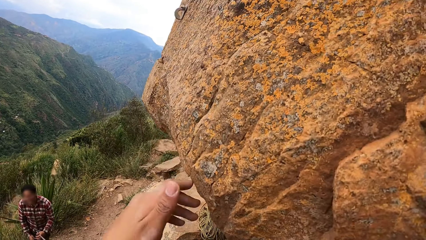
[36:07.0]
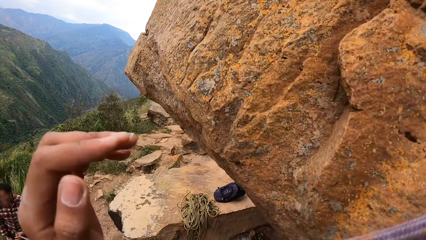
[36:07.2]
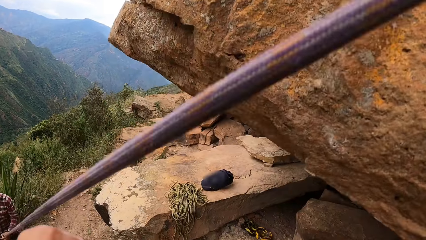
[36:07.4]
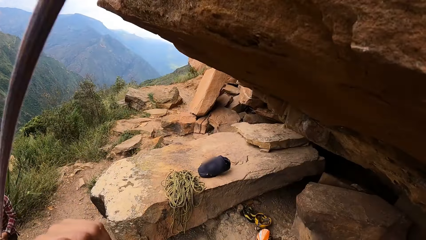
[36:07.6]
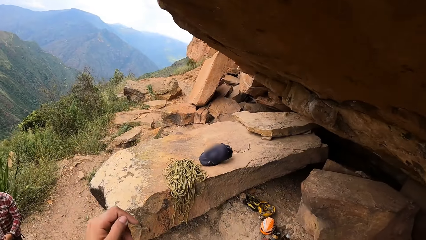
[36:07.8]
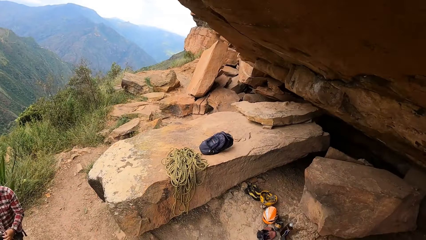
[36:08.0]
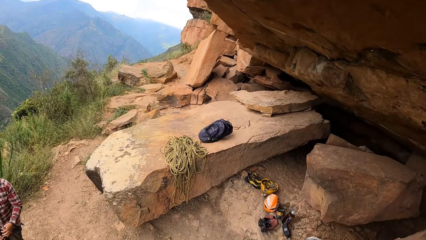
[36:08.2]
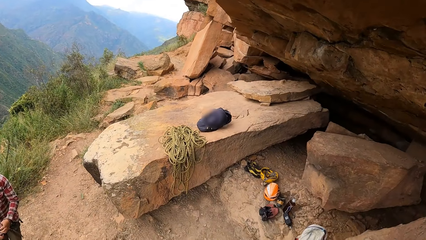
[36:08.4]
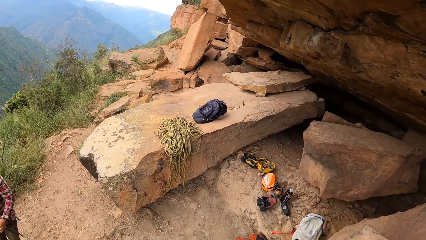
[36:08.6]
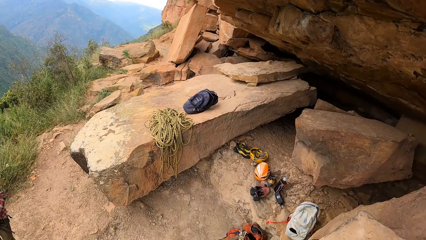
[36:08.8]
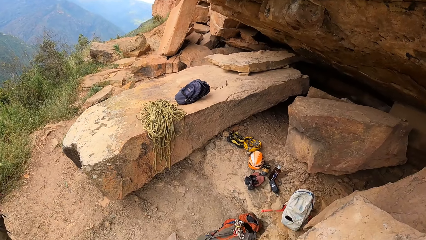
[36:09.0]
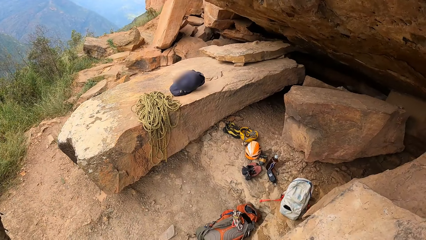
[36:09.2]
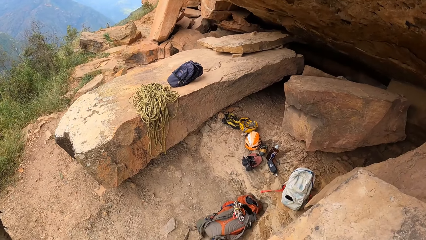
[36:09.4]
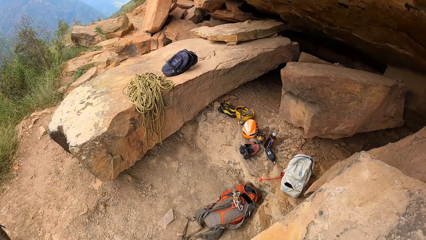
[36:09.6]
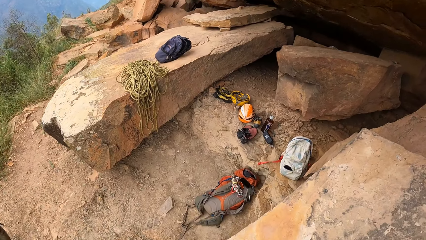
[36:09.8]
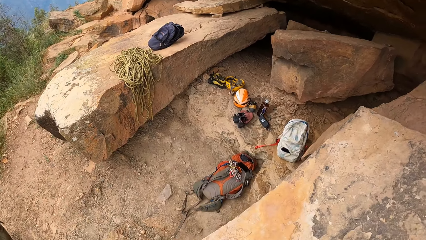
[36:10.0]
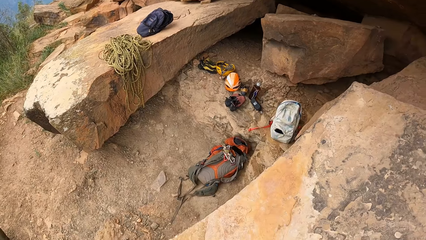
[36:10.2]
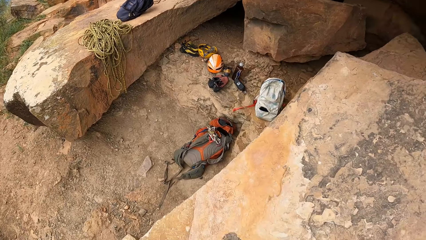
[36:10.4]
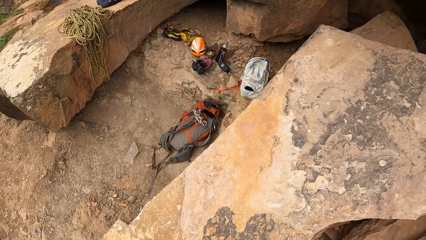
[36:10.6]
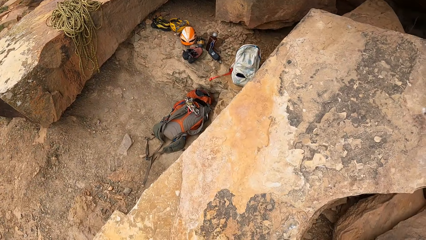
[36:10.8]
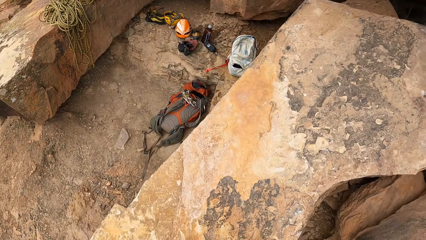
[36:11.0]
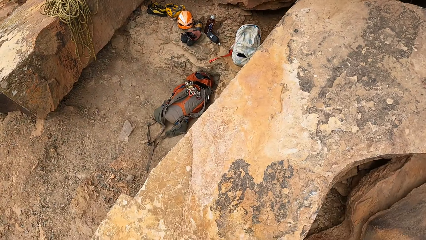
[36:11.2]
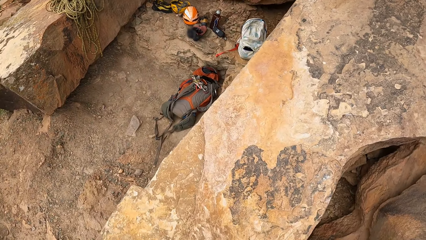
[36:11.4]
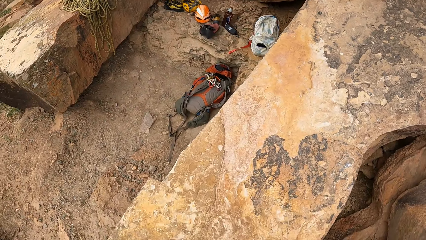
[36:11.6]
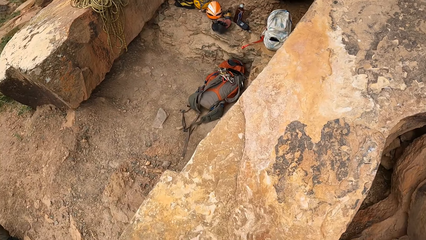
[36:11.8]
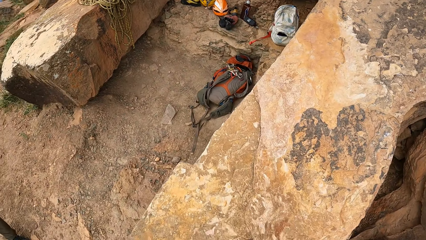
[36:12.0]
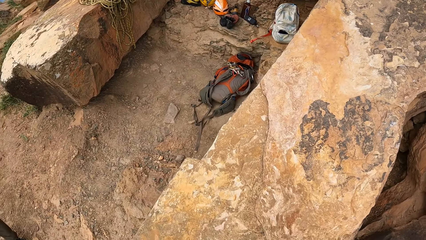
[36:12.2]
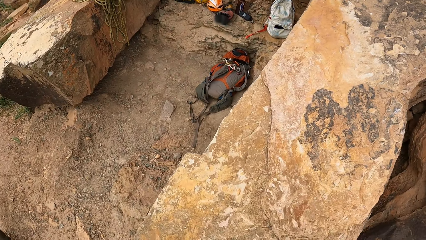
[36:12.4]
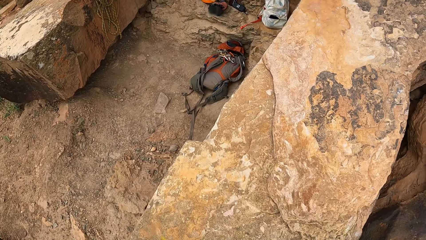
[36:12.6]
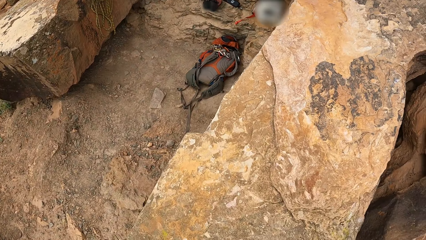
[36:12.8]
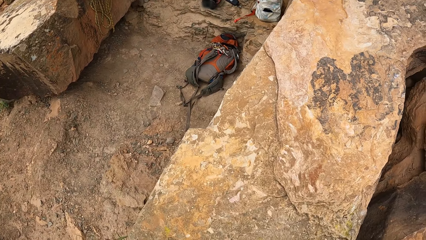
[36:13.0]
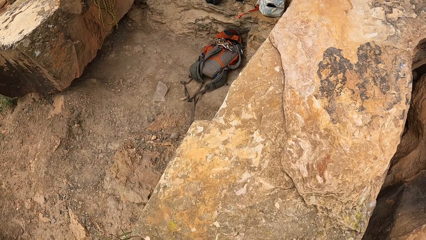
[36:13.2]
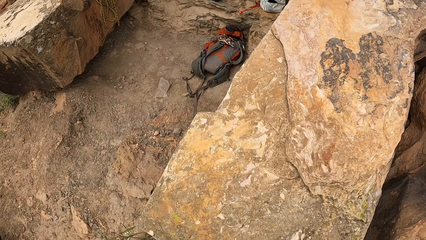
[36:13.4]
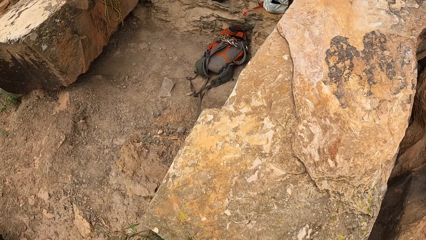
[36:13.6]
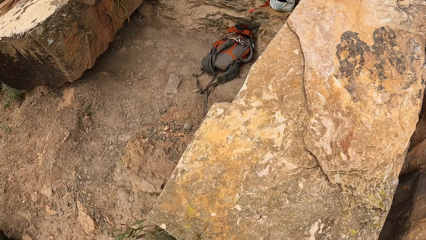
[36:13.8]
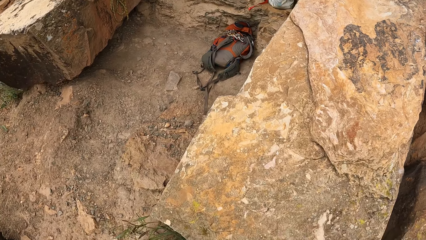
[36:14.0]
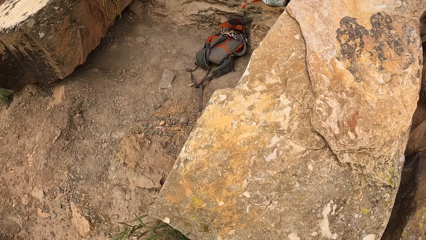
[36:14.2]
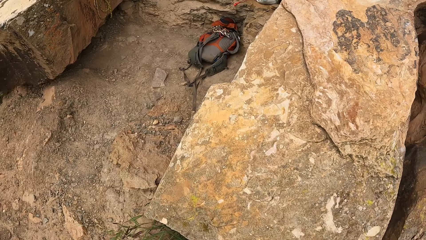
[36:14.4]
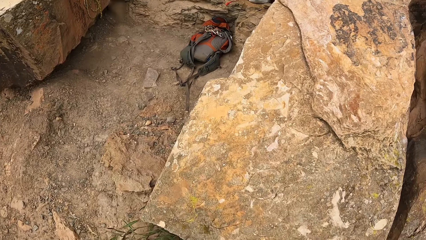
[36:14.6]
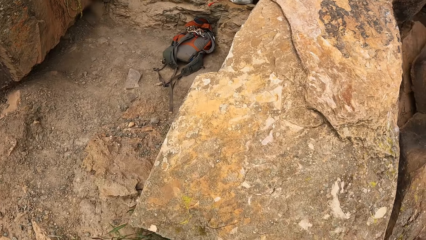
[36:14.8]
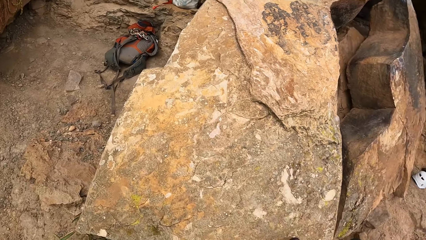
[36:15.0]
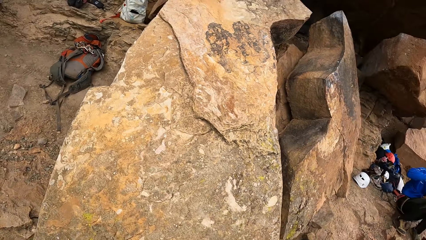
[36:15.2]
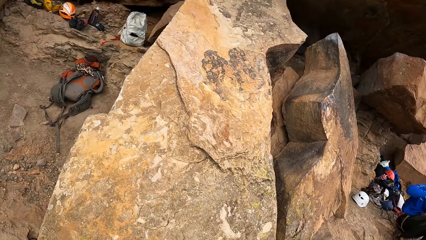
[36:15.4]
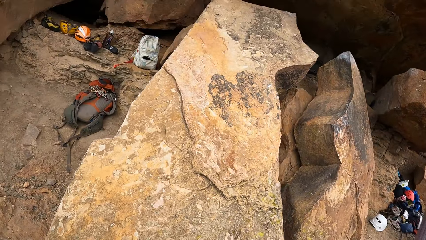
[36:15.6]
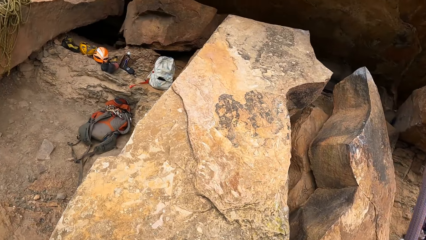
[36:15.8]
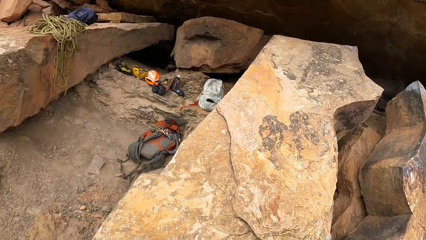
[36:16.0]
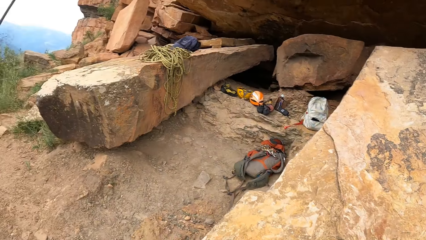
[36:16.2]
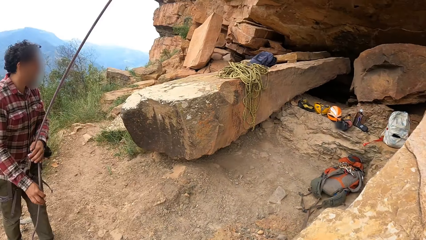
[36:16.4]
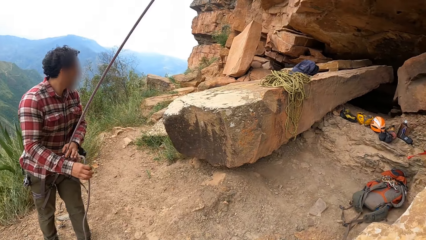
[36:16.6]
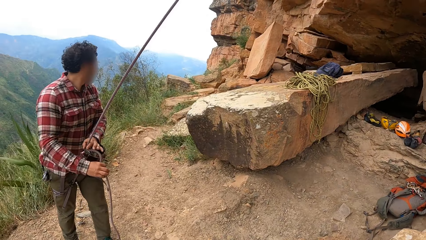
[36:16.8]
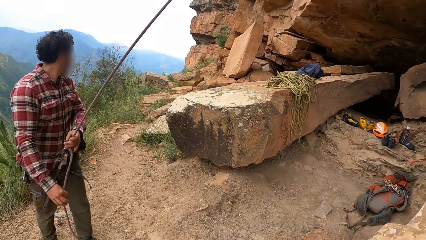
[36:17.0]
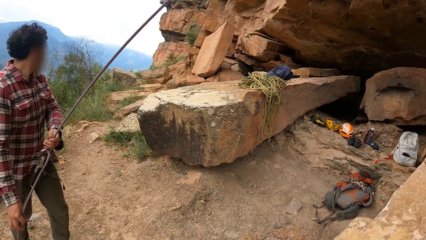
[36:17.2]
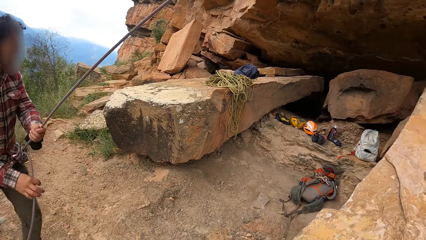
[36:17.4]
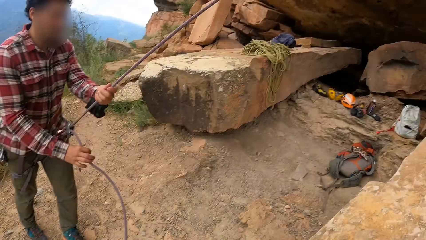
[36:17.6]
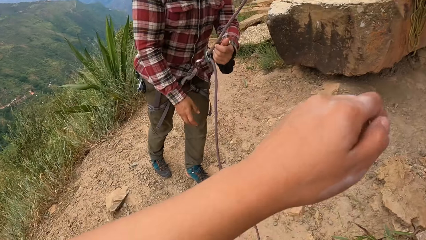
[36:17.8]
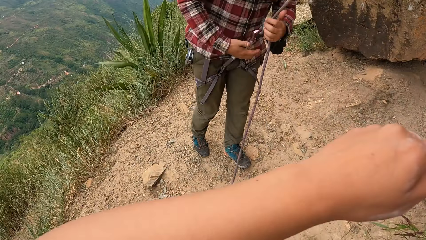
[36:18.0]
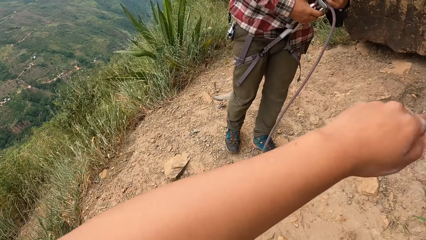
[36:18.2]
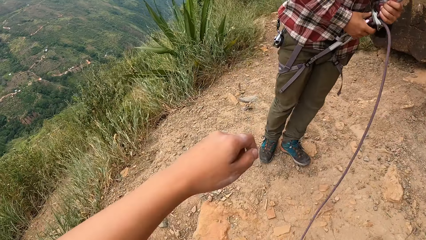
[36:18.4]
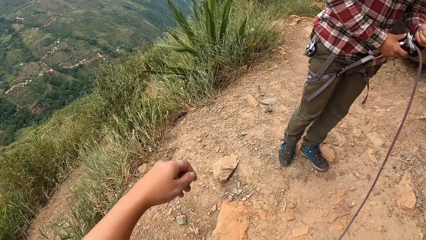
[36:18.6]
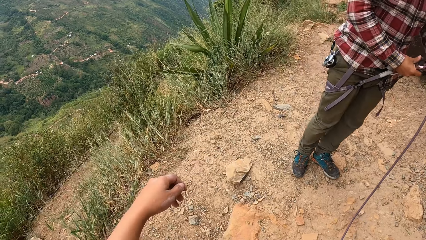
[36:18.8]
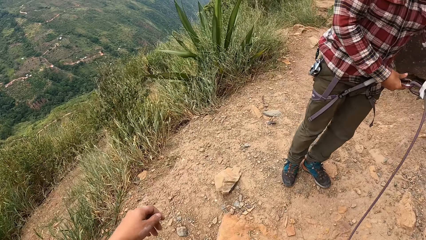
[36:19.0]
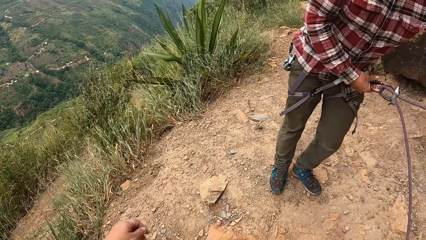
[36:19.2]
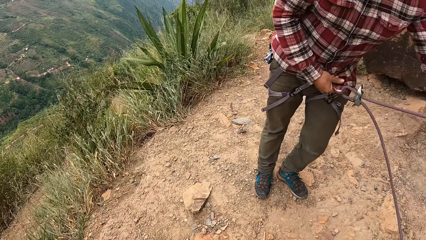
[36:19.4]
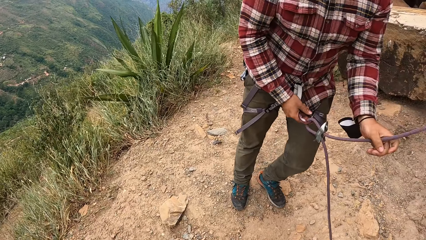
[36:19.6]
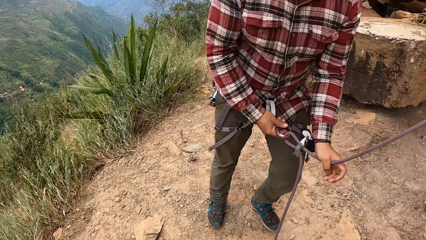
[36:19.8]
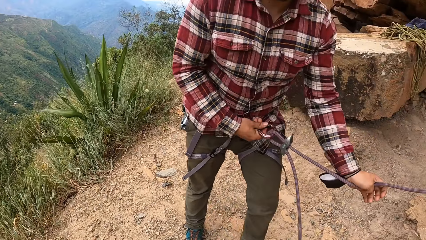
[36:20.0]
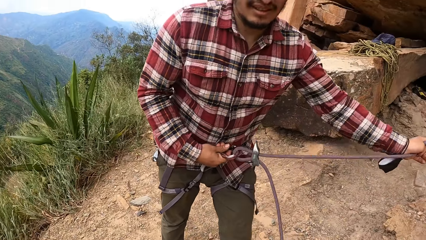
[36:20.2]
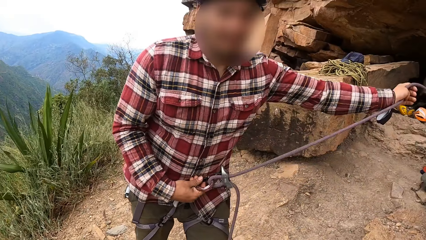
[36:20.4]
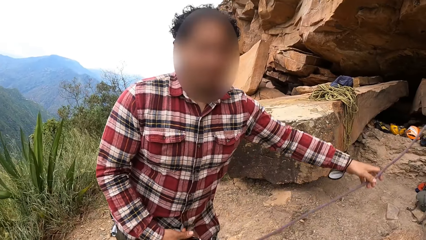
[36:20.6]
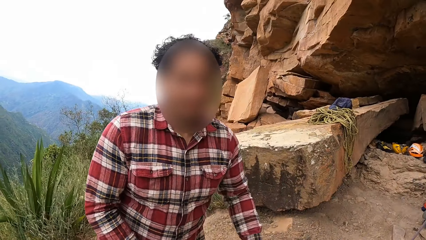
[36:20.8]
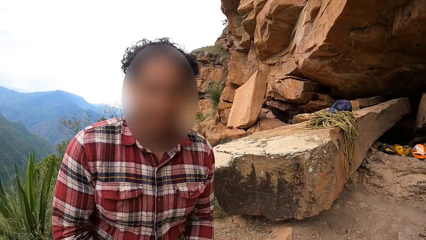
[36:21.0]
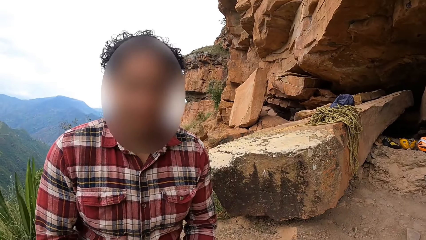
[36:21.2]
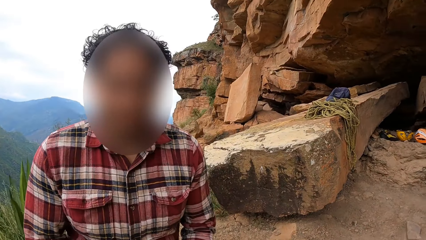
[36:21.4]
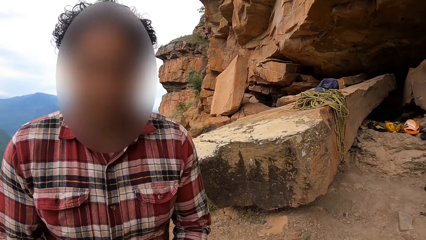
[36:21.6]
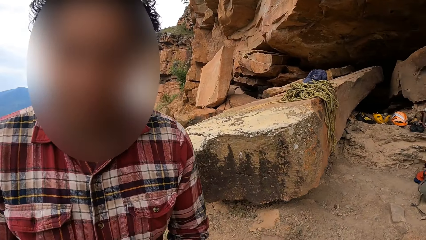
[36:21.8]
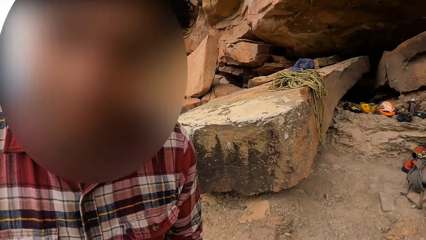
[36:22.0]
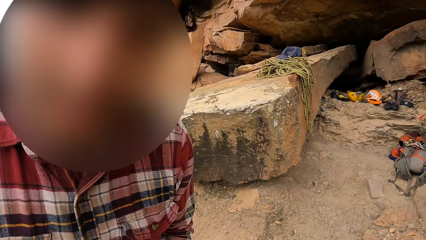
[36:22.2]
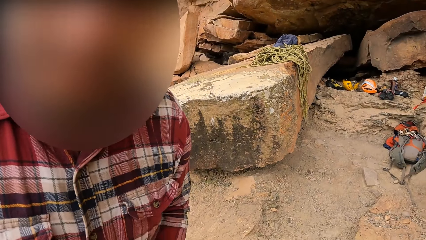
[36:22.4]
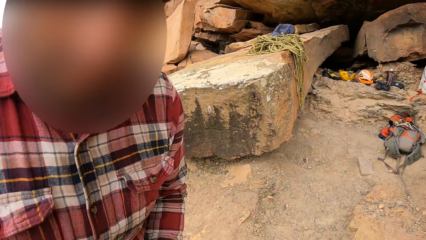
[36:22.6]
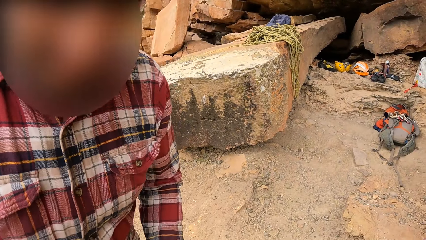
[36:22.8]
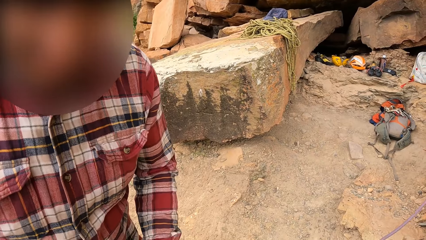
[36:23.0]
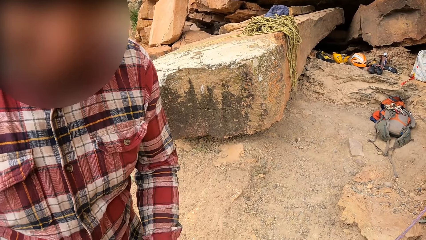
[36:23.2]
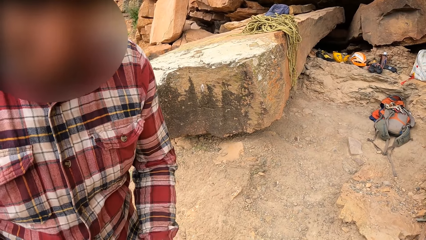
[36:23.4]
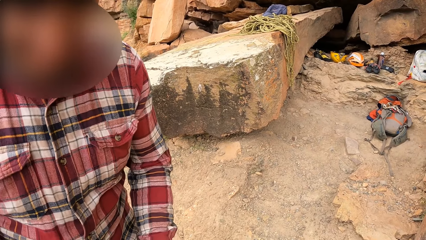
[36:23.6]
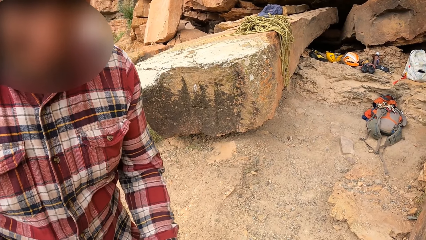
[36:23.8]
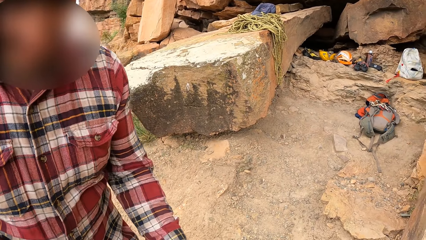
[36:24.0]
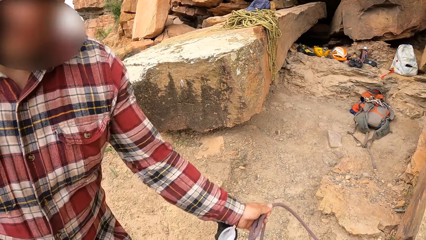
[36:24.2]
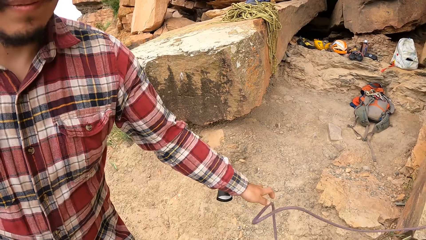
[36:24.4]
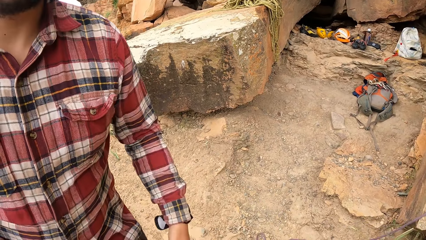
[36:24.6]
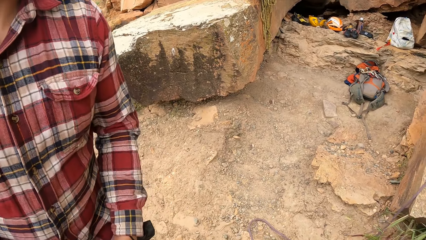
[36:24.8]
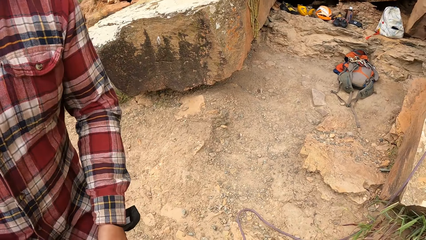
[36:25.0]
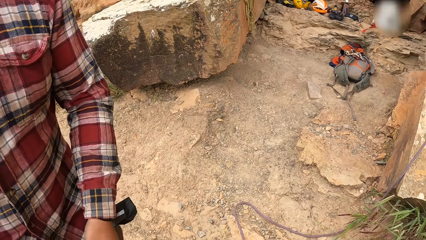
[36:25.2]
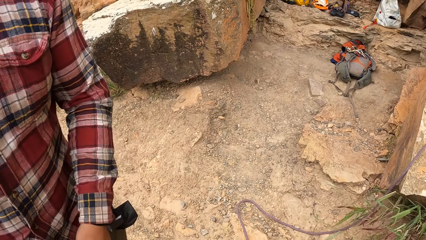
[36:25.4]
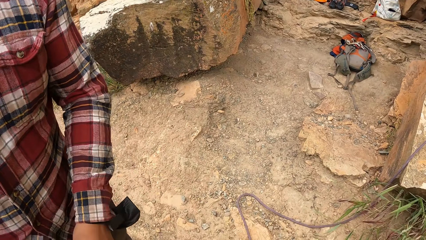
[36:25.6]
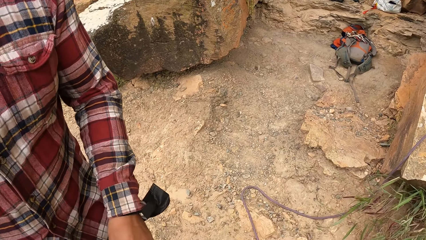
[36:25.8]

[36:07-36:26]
The camera wearer looks down, stares at a man, and moves the rope. The man adjusts the rope. The camera wearer talks to the man. They remove the rope from the carabiner and throw the rope on the ground.
